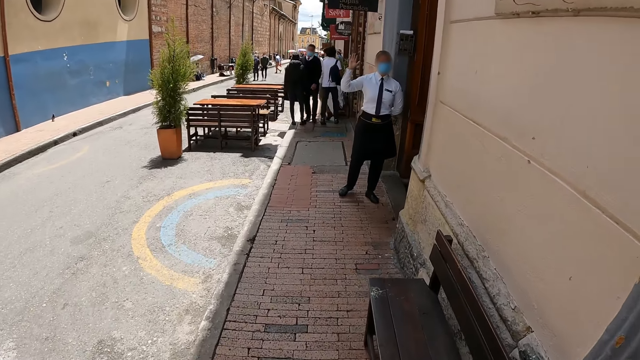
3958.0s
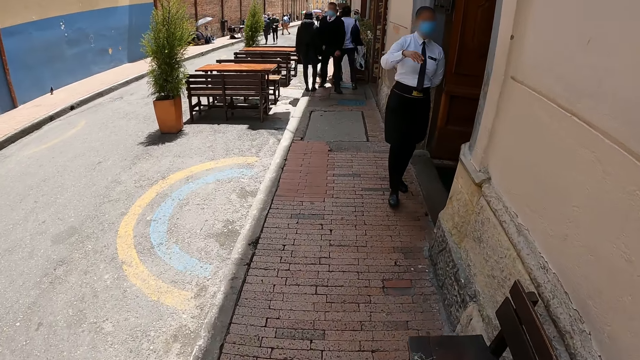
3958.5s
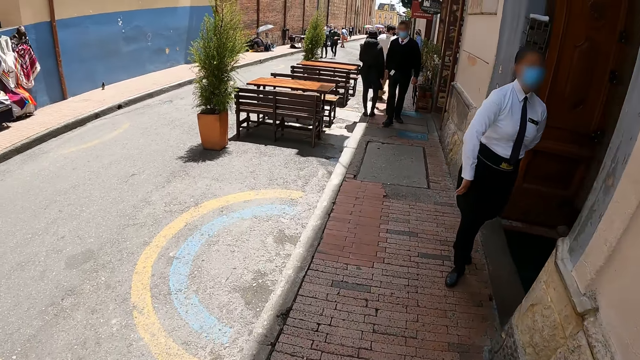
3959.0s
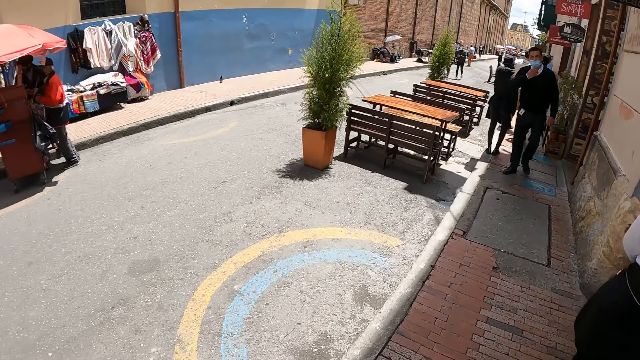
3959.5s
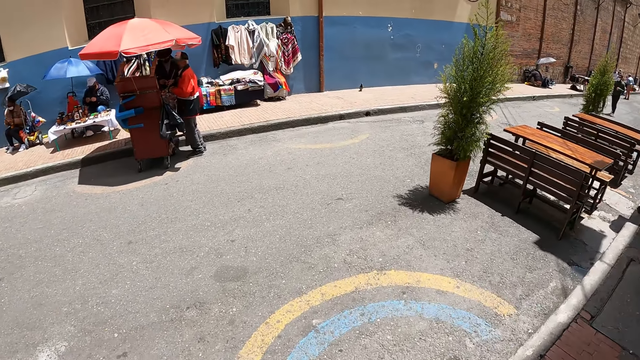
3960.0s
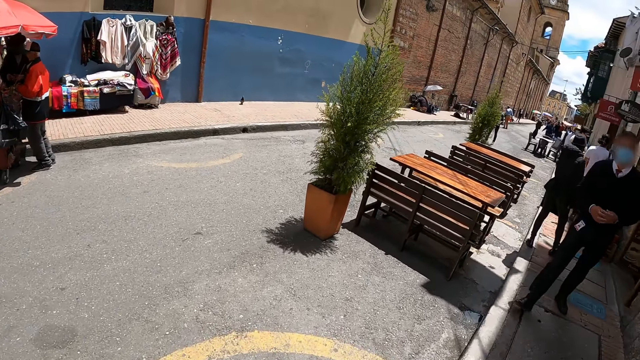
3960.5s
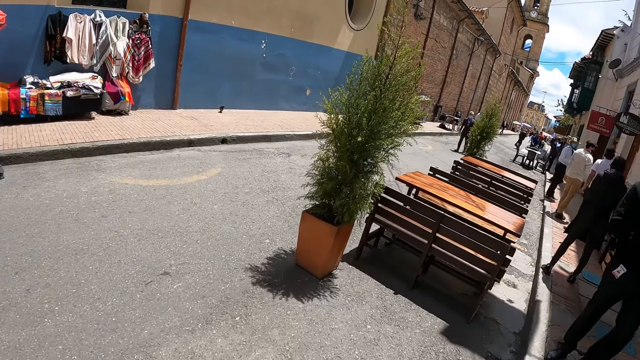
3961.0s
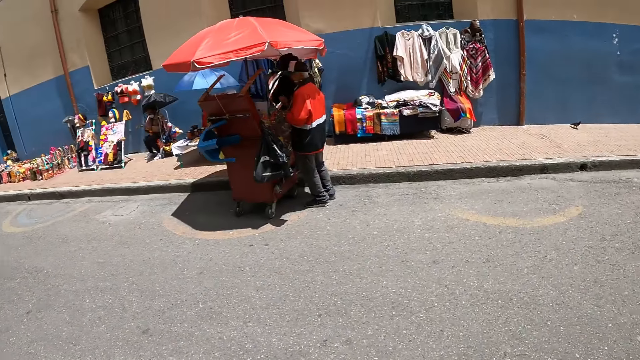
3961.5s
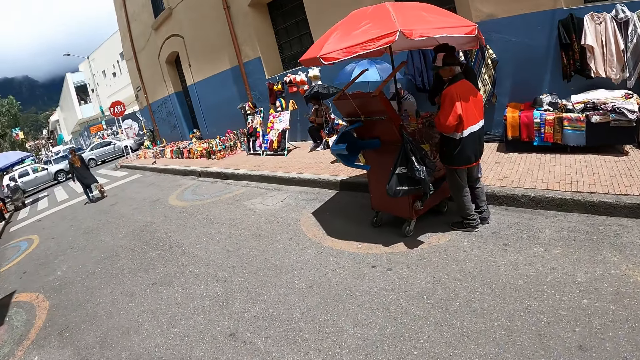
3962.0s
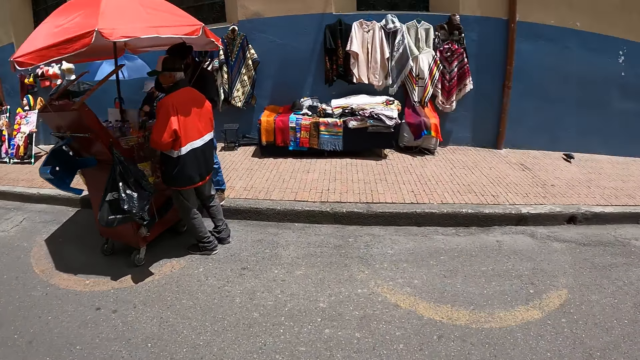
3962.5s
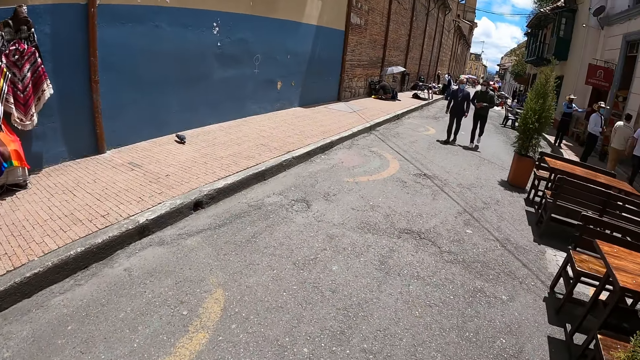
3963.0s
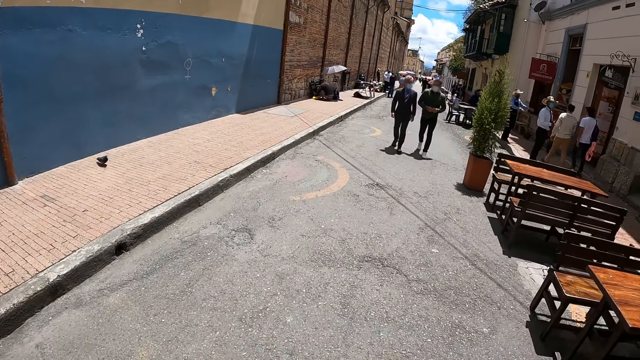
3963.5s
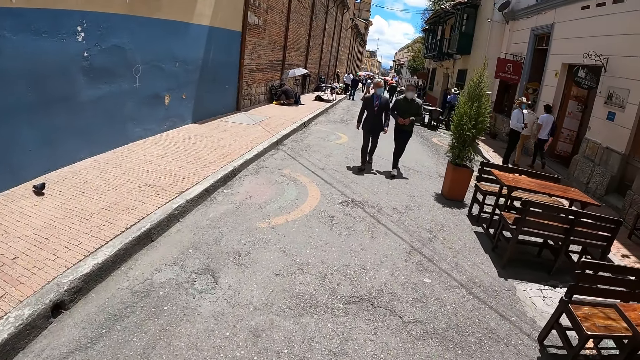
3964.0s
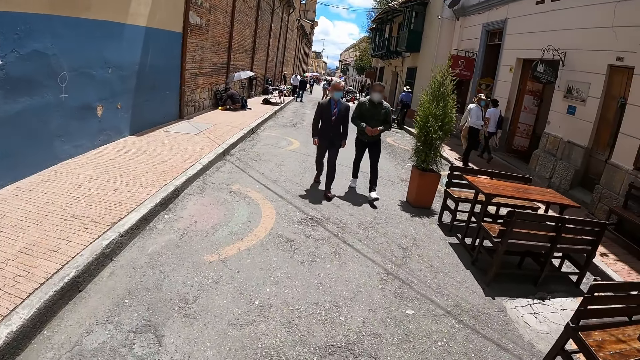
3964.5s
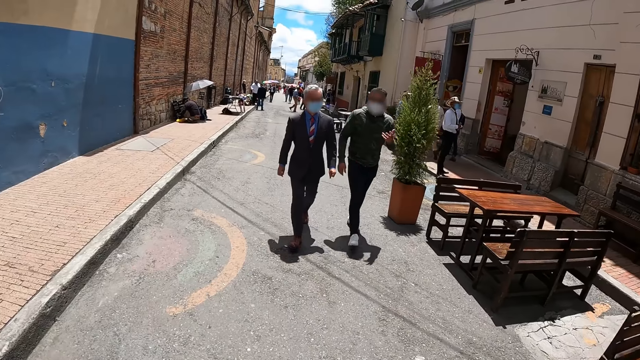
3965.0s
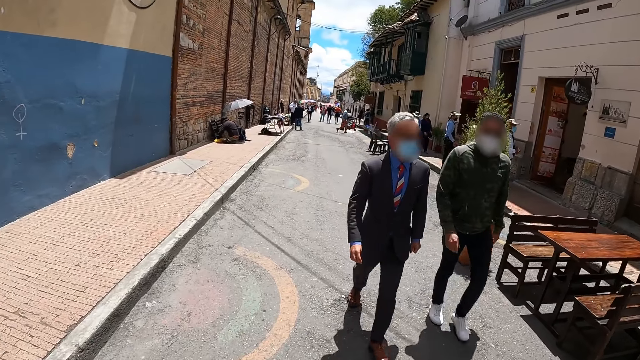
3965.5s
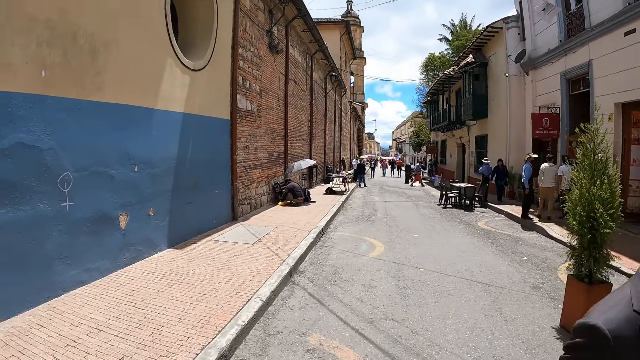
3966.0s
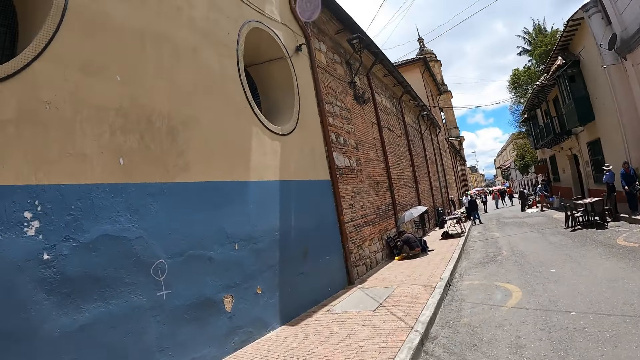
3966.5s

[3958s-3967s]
A woman makes gestures. The camera wearer crosses the road. They look around.

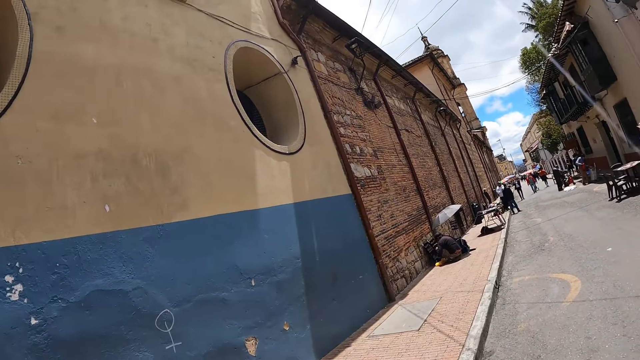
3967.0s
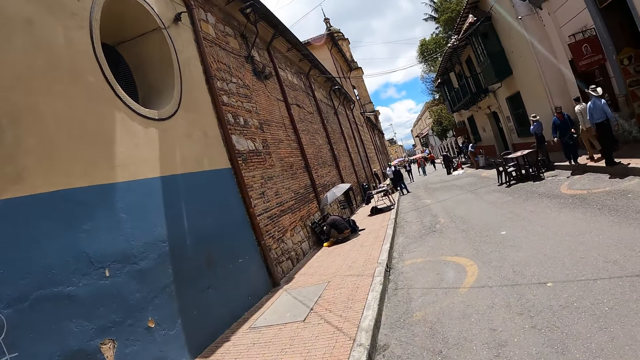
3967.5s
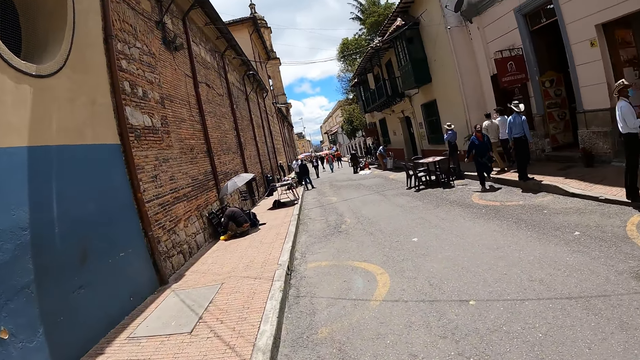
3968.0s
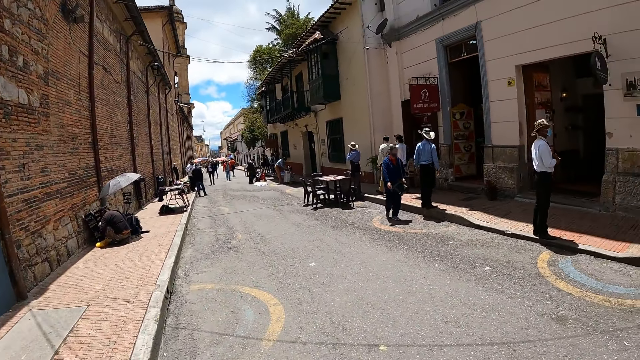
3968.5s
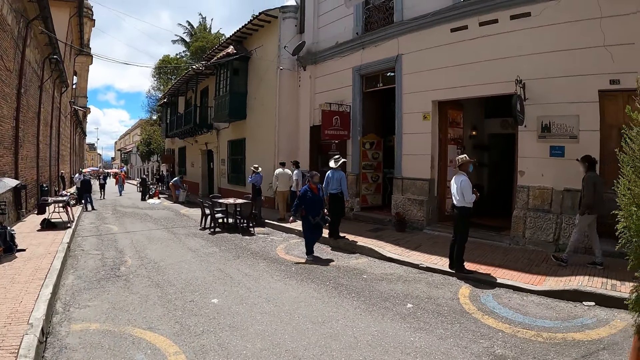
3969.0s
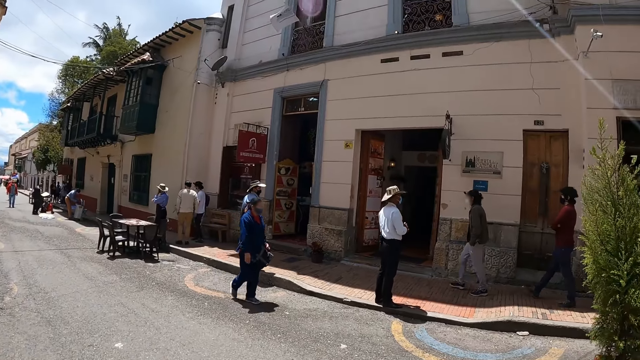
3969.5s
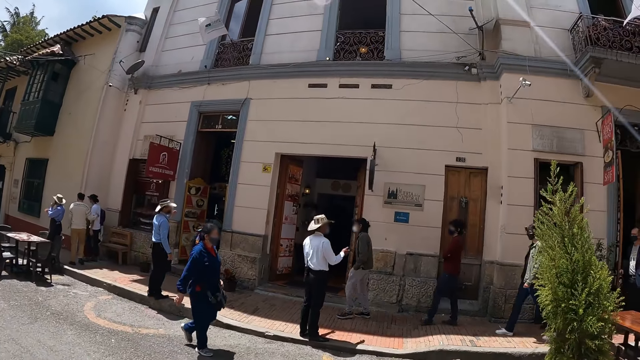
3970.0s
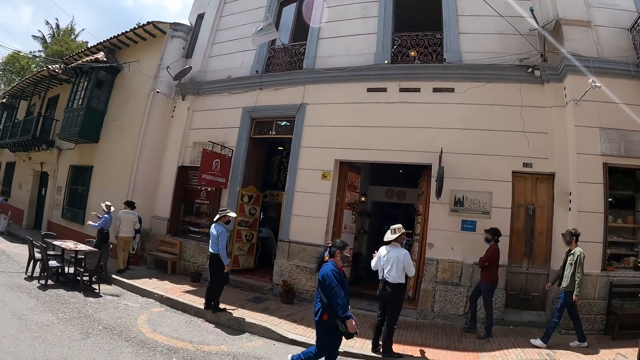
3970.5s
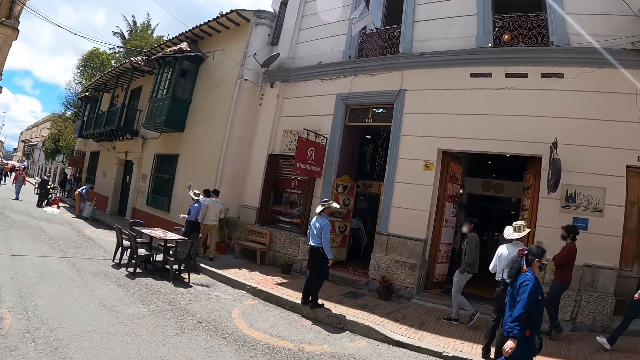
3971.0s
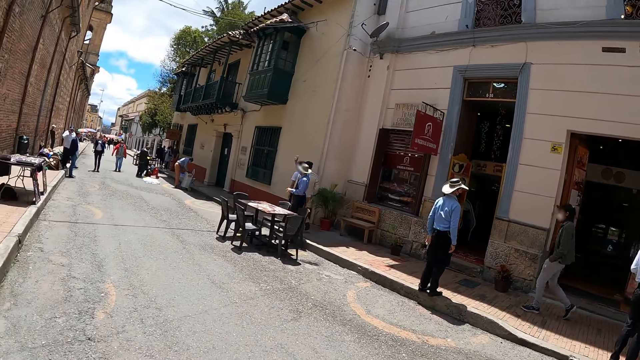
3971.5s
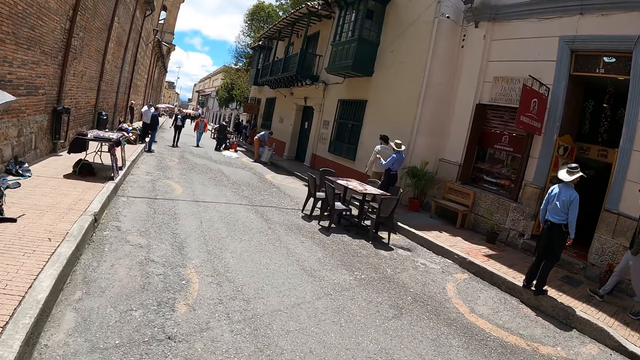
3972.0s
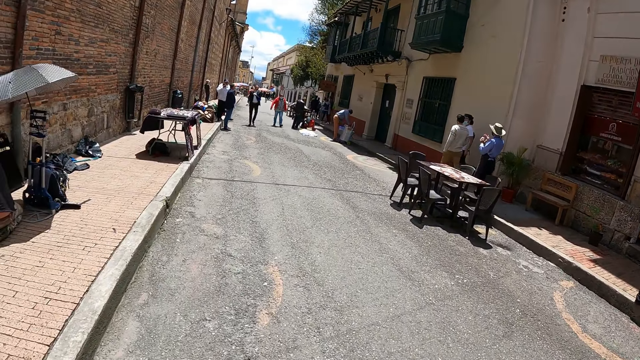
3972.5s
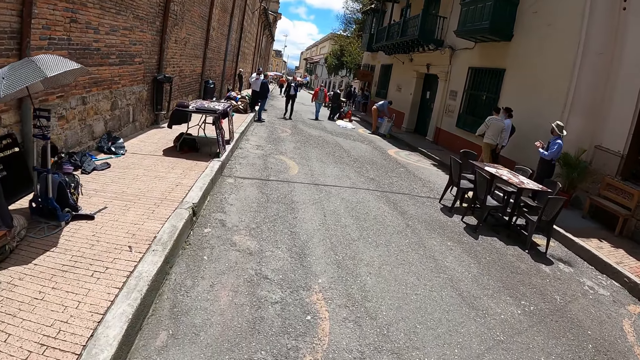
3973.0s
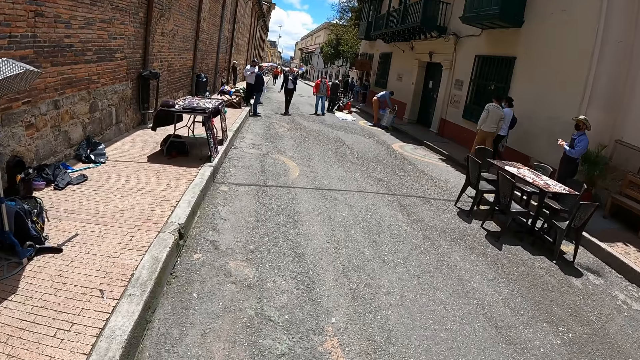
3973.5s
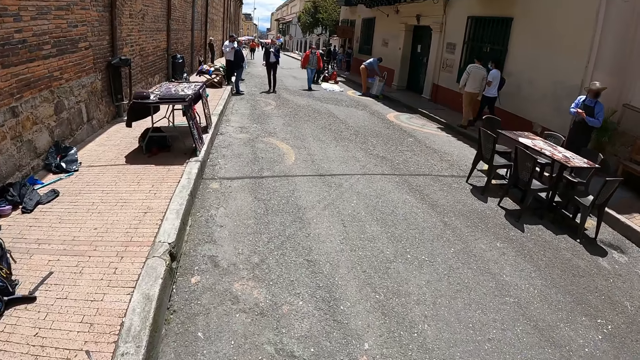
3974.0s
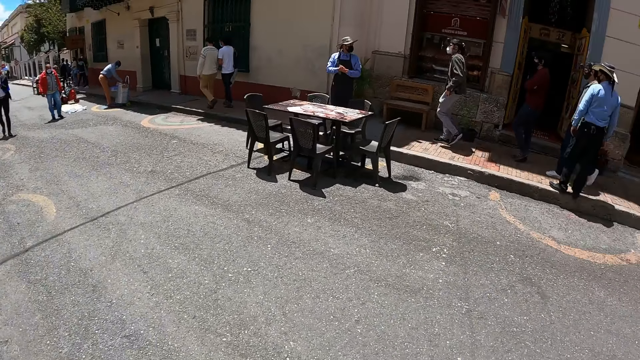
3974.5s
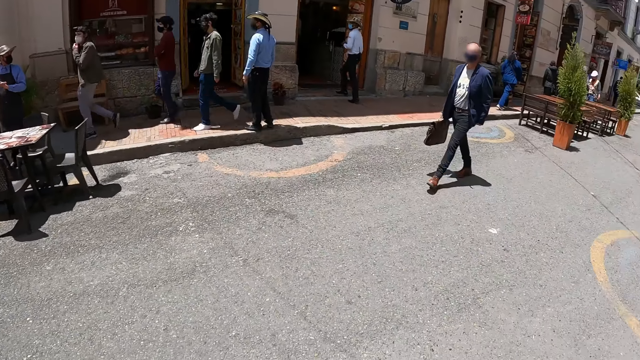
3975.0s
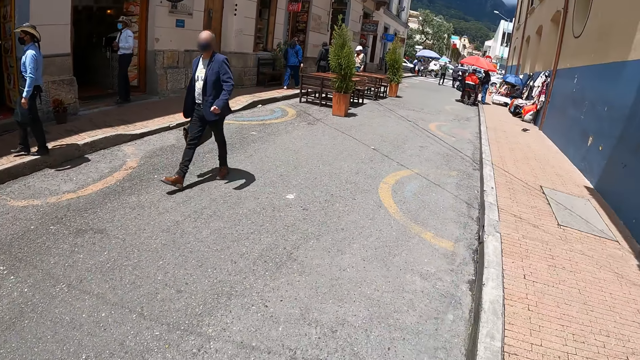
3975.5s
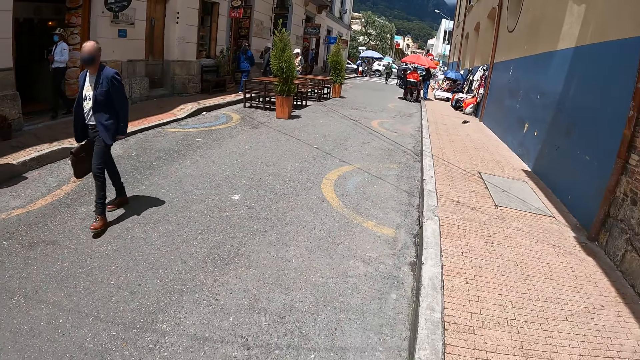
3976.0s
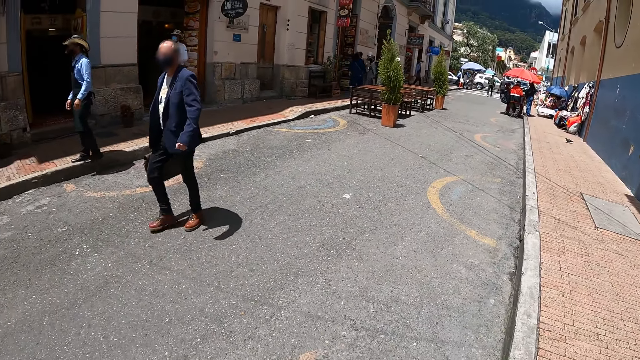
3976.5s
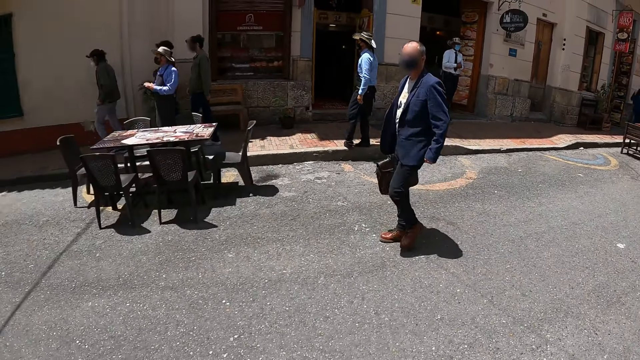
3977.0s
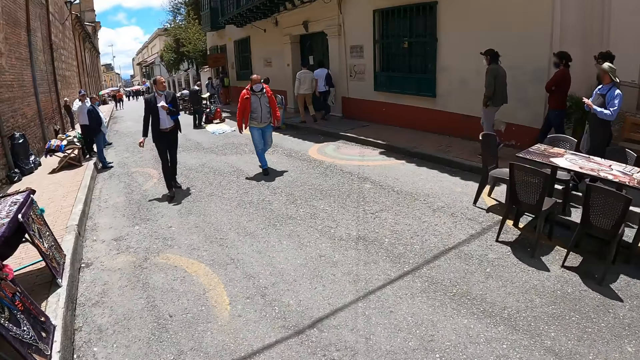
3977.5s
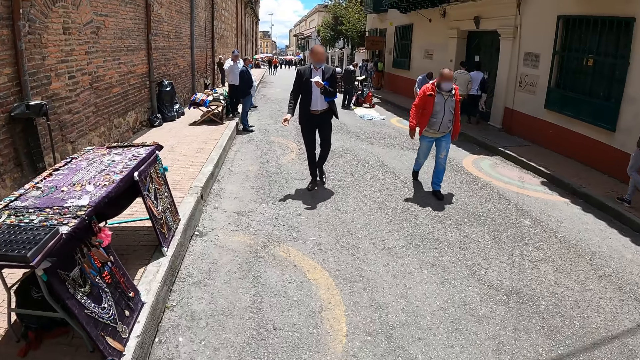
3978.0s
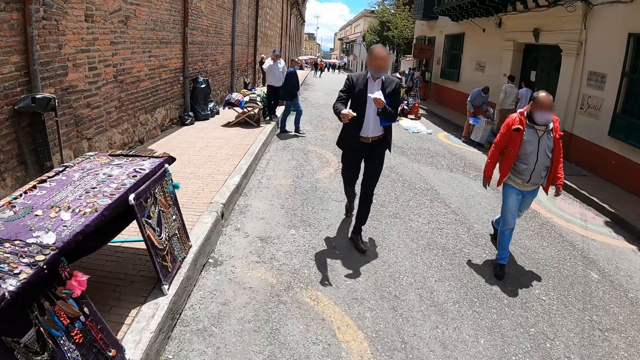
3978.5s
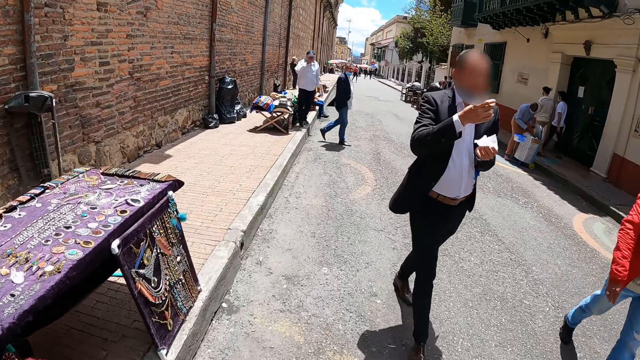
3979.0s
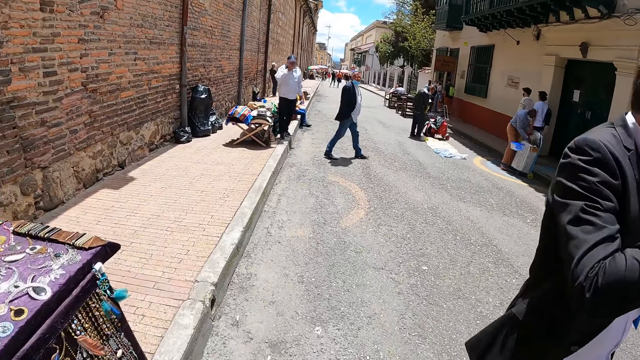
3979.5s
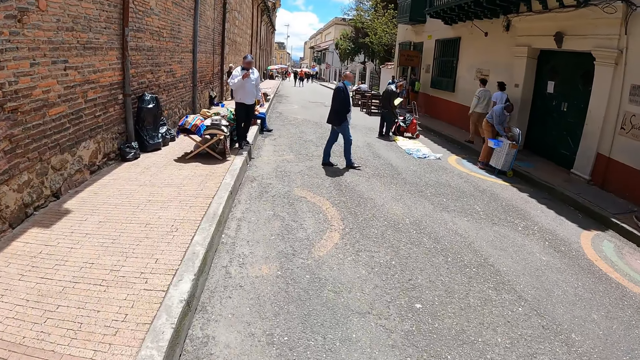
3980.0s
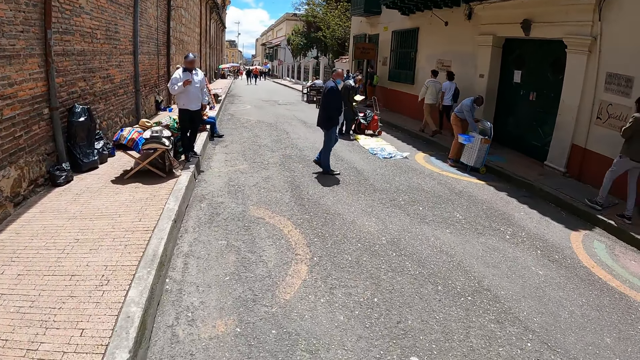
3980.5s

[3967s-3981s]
The camera wearer walks. They look around. They turn around. They walk.
